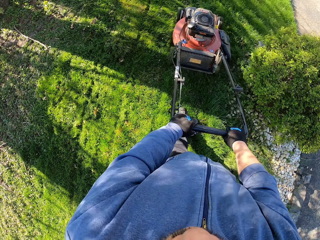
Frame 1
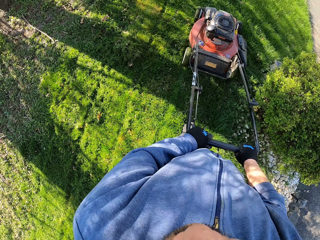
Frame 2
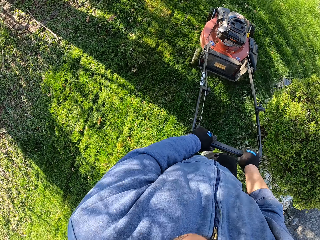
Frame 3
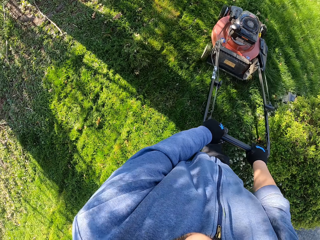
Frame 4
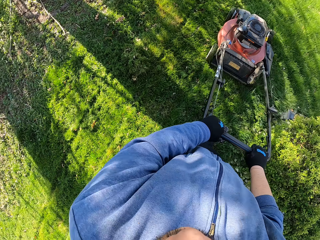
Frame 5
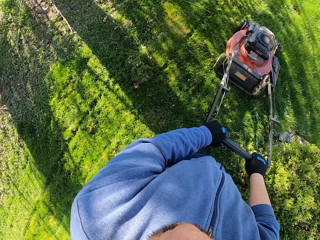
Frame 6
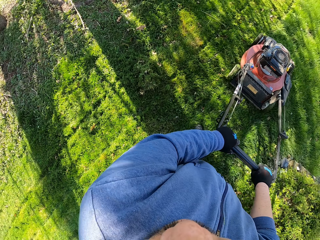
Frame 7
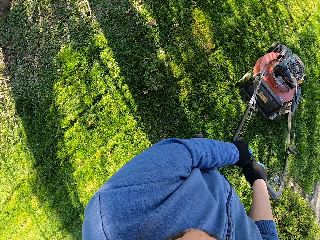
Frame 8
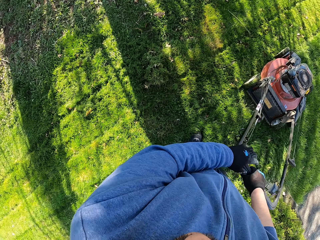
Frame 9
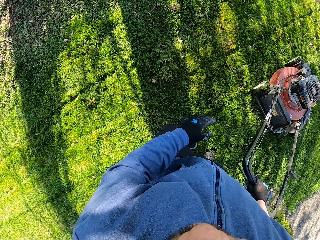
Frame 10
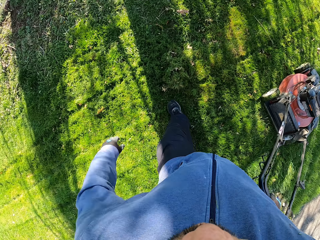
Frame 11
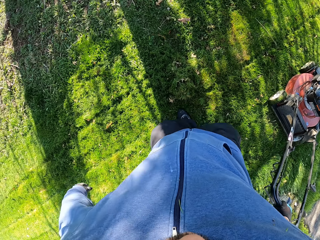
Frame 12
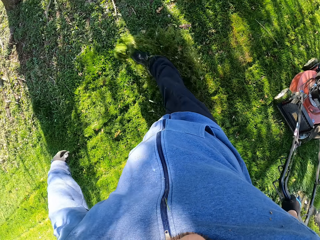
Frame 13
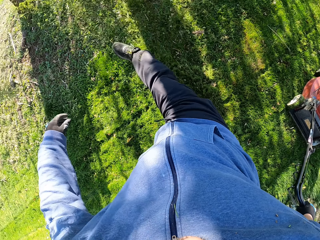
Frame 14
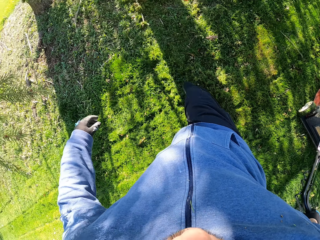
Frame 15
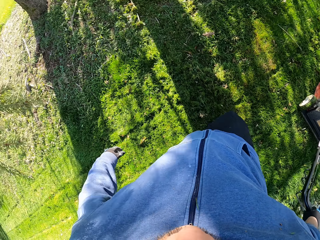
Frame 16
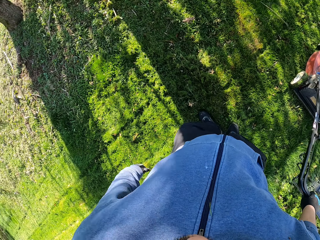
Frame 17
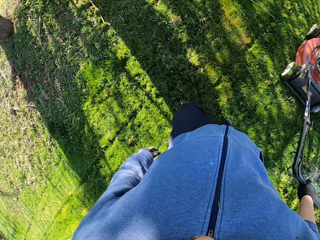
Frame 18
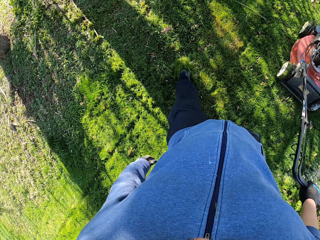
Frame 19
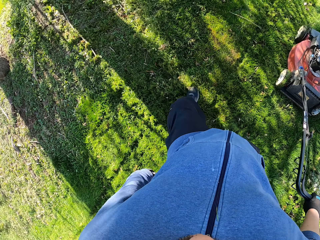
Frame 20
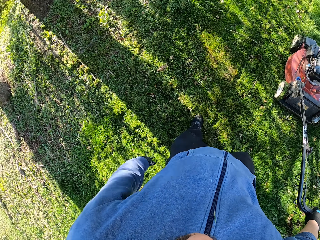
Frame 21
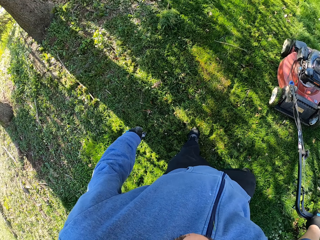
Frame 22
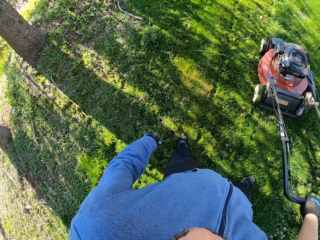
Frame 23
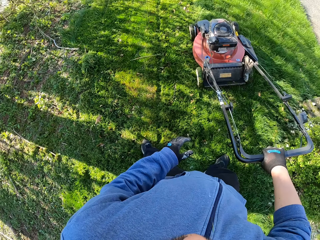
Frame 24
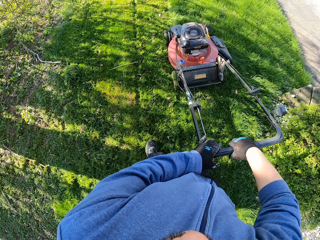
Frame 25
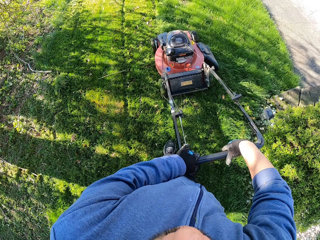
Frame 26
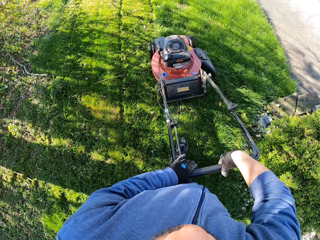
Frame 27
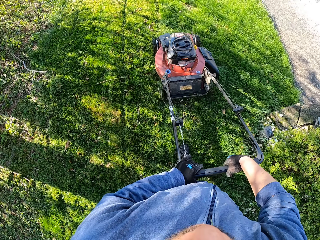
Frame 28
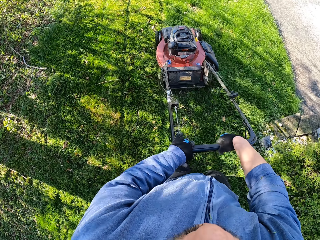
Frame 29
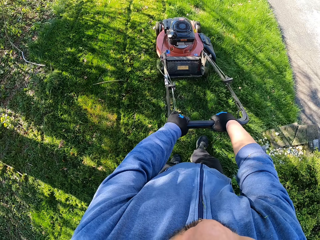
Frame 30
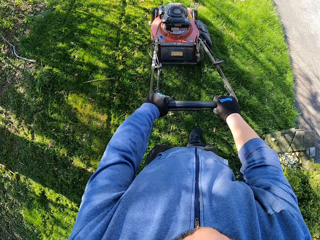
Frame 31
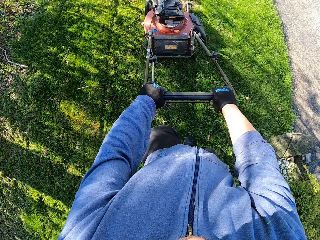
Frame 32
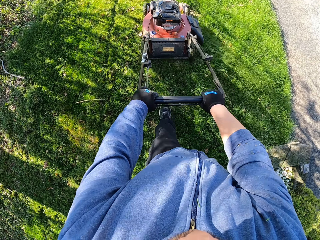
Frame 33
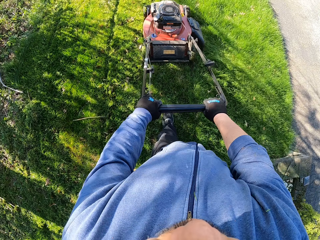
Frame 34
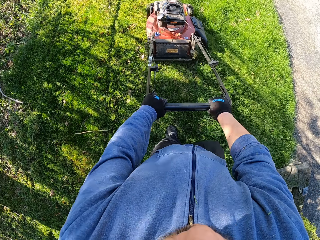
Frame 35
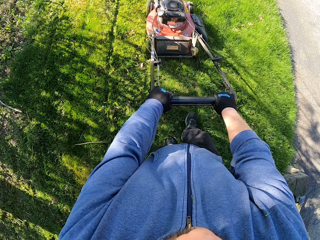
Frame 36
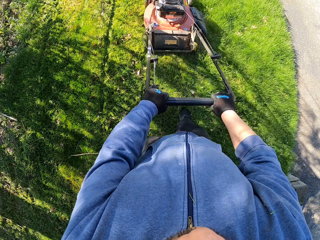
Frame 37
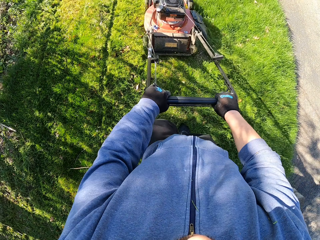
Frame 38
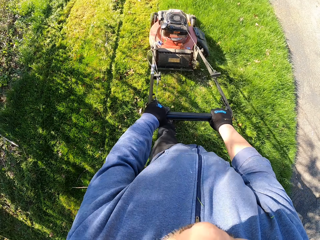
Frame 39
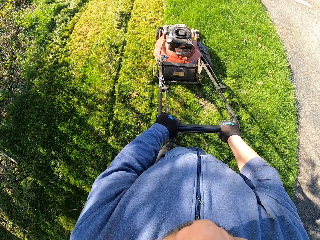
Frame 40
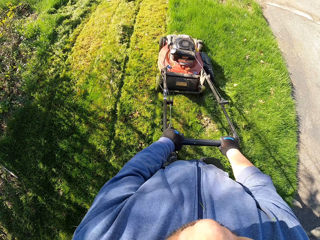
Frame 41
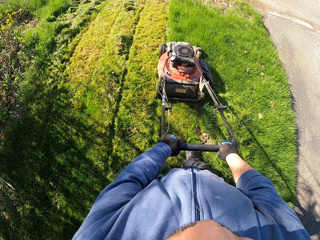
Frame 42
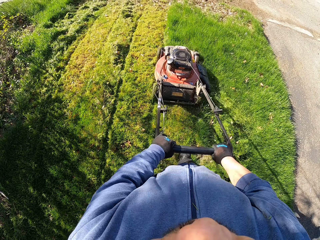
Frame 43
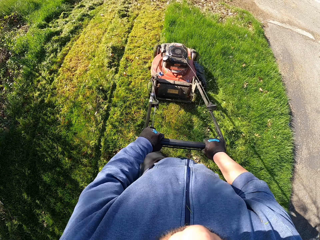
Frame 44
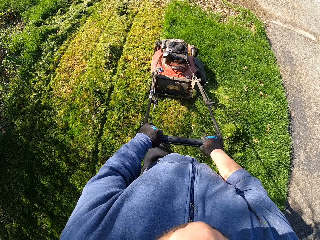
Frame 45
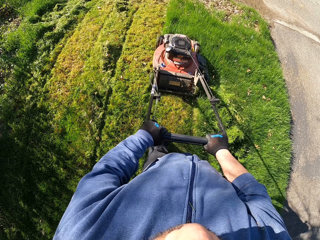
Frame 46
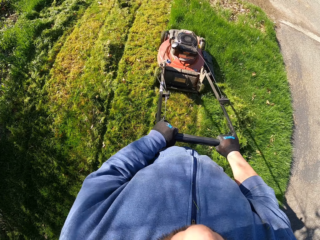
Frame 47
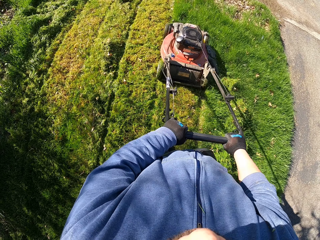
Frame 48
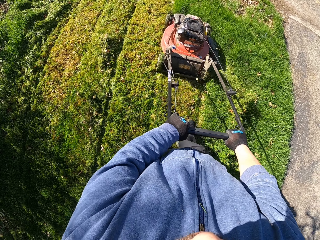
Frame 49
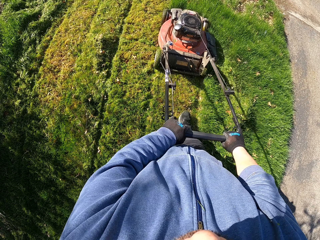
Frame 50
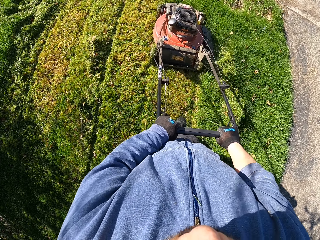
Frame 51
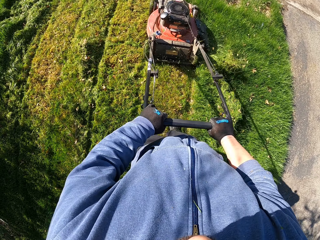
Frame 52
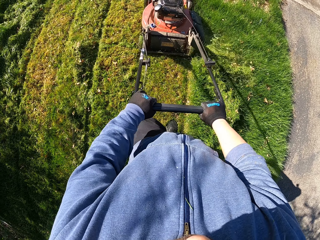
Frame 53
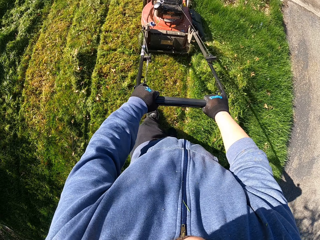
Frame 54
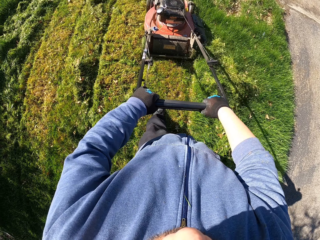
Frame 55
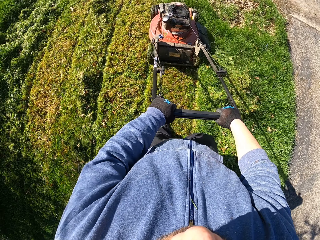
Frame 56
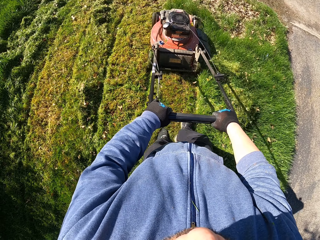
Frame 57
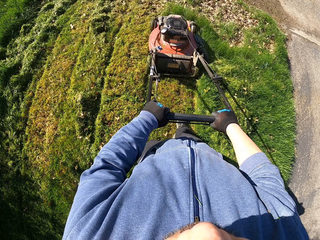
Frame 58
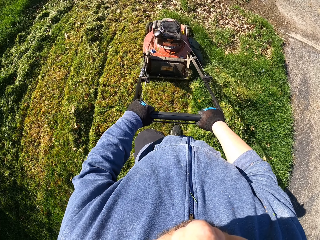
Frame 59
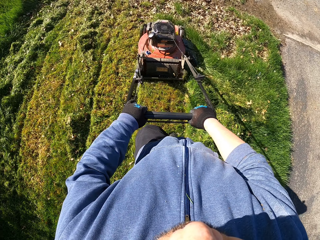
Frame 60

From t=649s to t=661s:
The camera wearer kicks a heap of cut grass with his leg. He holds the lawn mower with both hands. He cuts grass with the lawn mower.

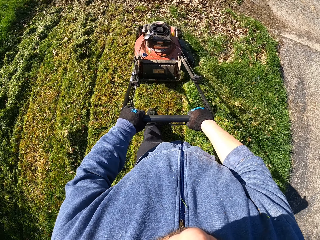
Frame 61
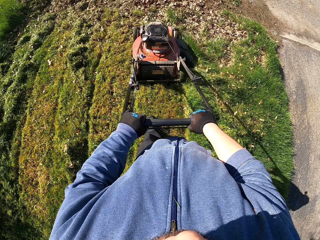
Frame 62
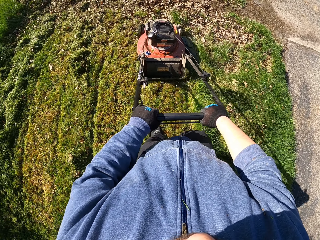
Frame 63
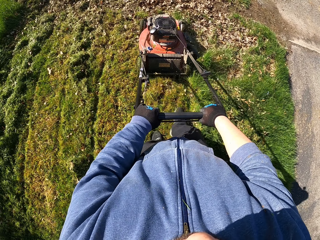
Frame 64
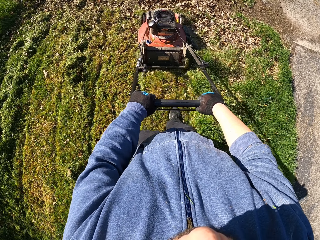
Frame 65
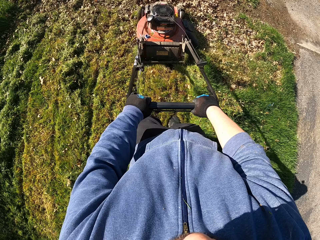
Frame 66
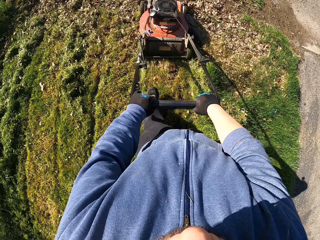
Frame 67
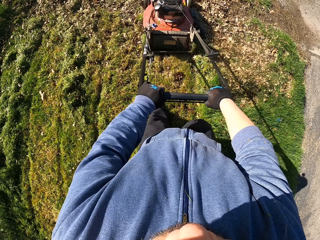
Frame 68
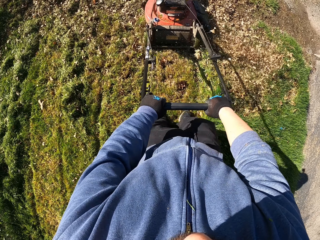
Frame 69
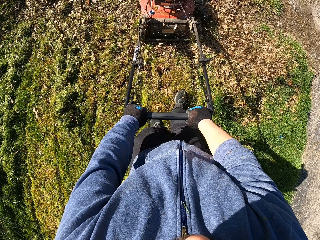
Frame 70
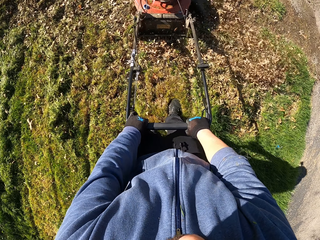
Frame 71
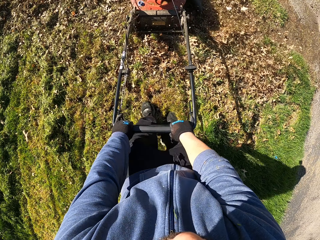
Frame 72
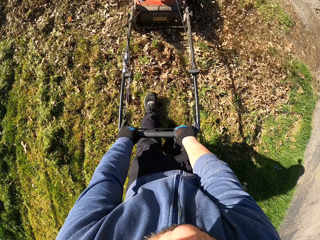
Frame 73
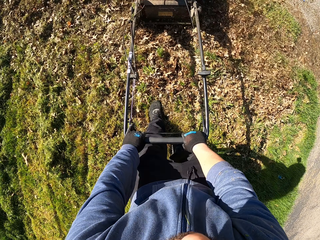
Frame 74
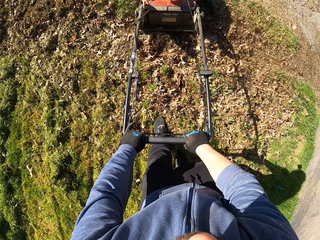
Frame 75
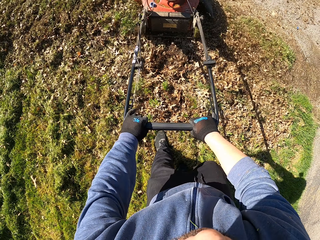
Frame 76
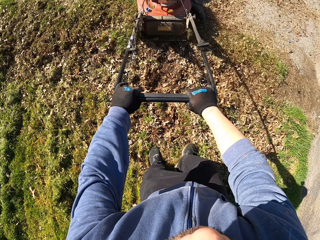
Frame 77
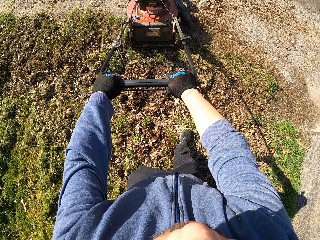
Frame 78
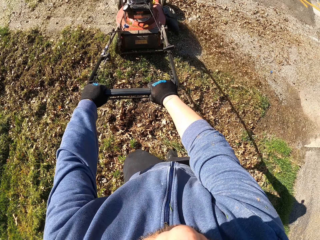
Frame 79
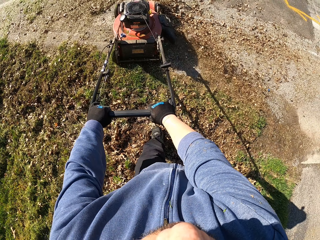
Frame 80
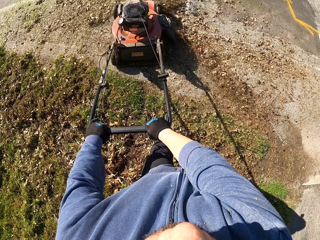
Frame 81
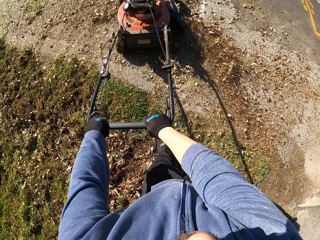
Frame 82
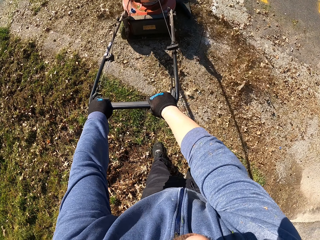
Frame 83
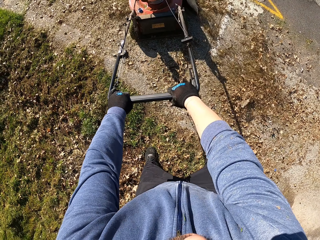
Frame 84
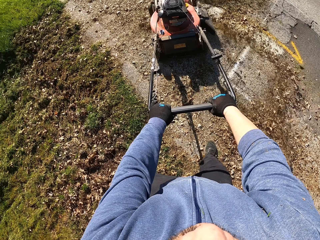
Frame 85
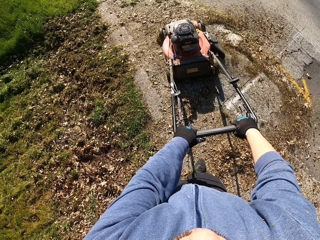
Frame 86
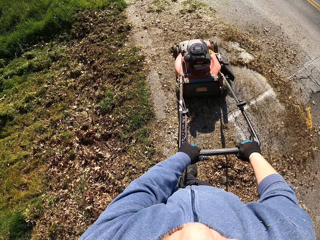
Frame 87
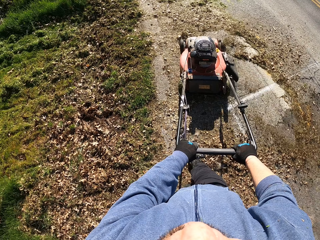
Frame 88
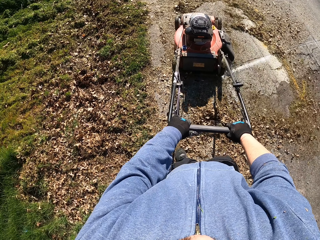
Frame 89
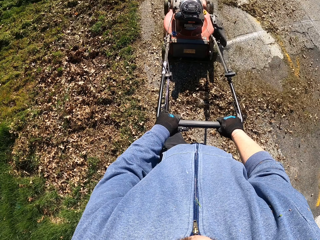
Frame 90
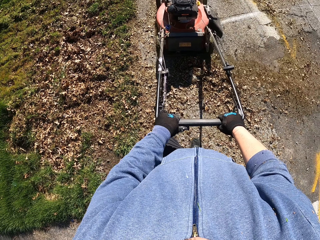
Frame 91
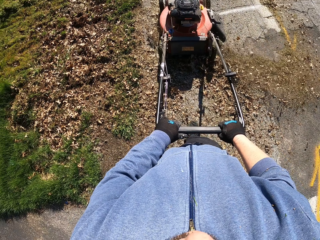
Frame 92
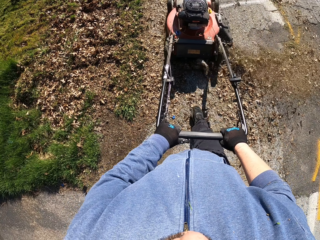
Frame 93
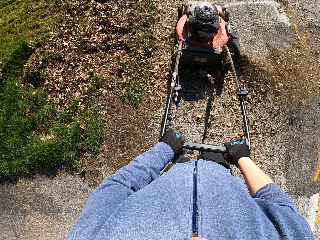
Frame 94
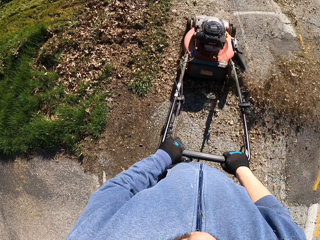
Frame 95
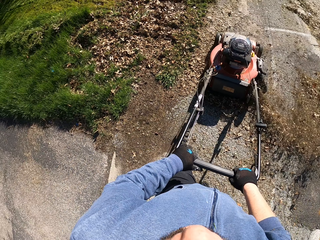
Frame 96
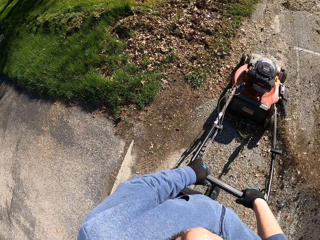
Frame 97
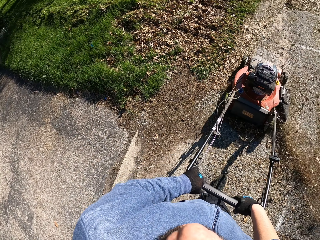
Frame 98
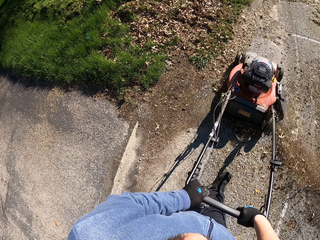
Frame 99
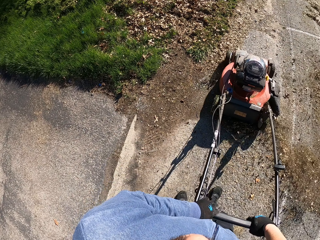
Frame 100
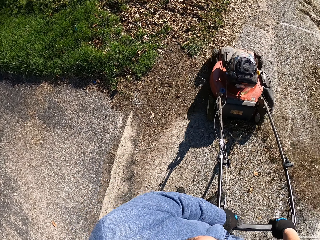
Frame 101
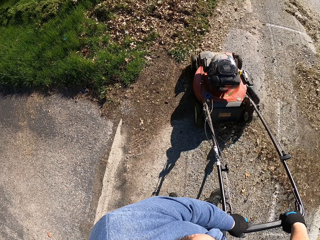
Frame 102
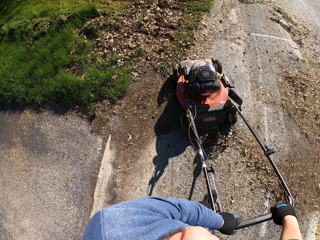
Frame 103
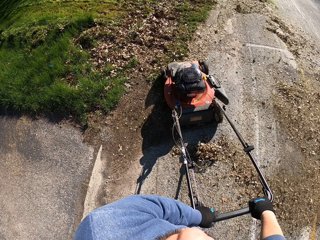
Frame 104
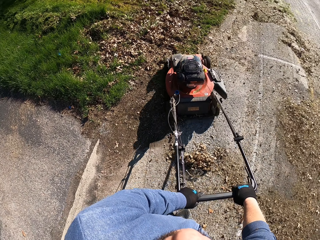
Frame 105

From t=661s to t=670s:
The camera wearer makes a U-turn.
